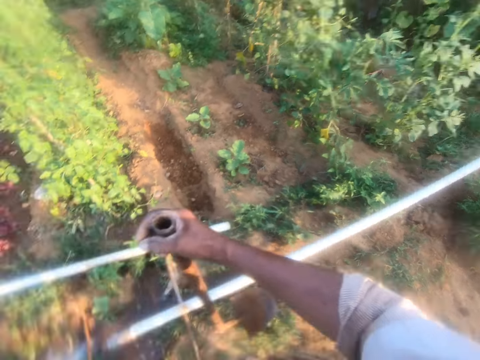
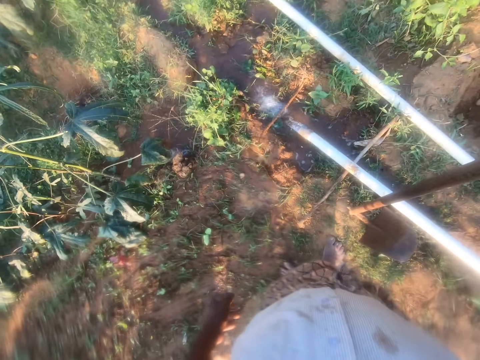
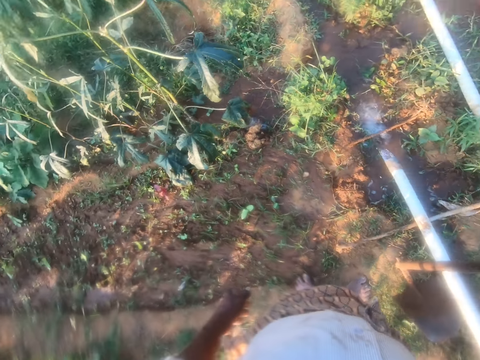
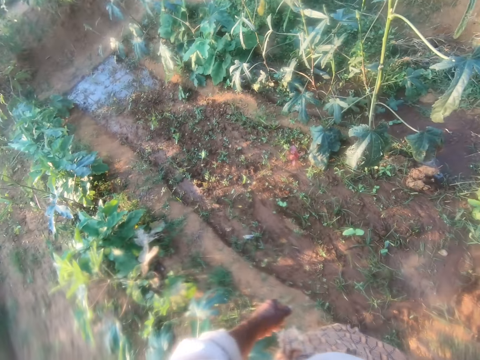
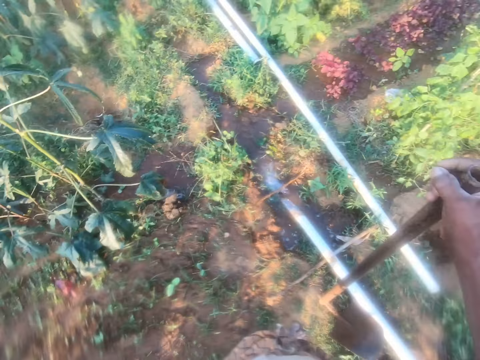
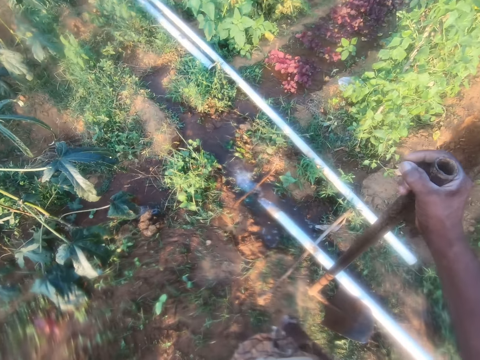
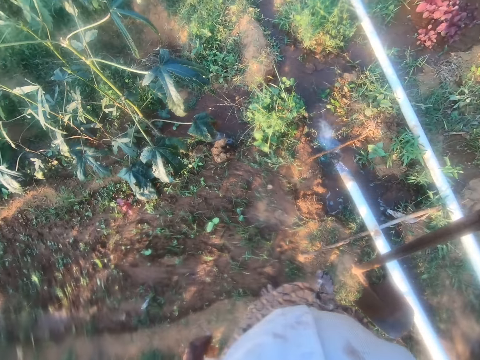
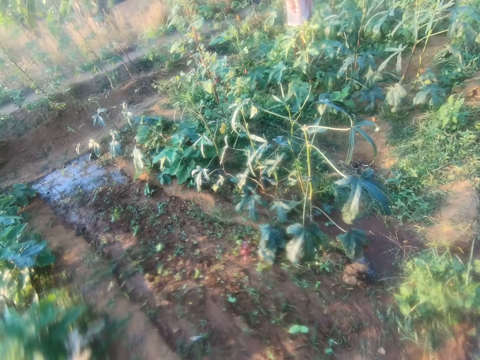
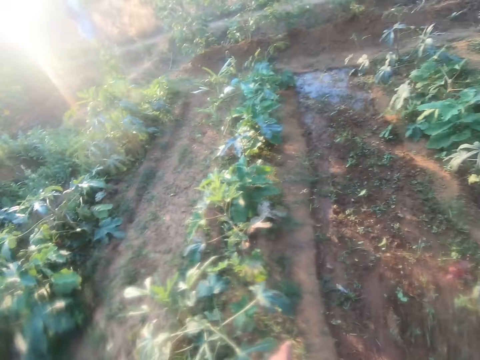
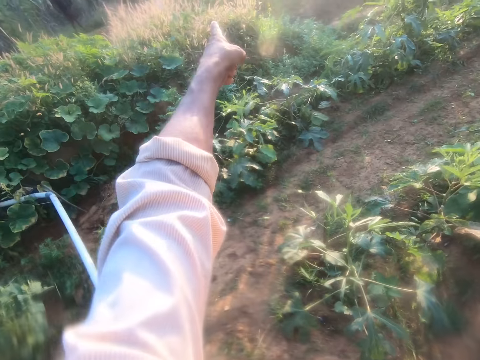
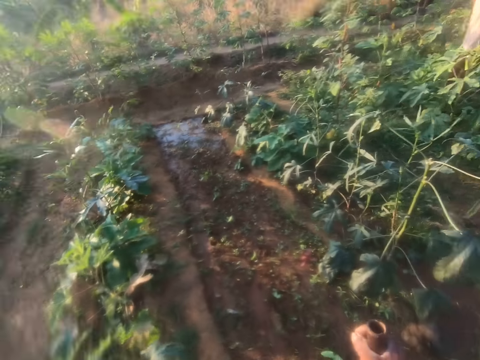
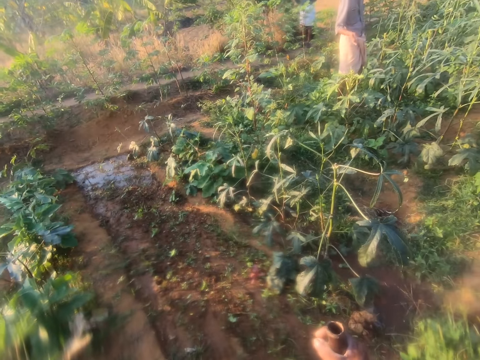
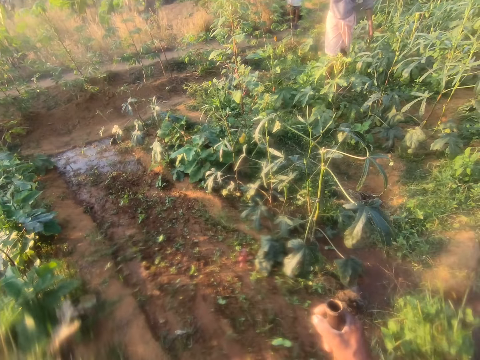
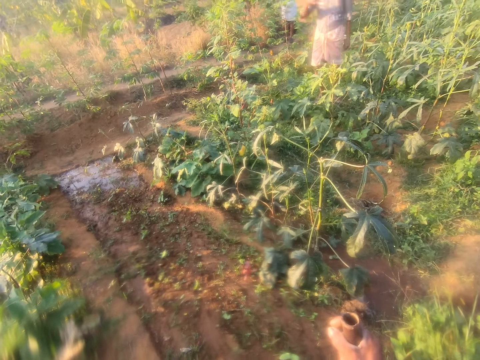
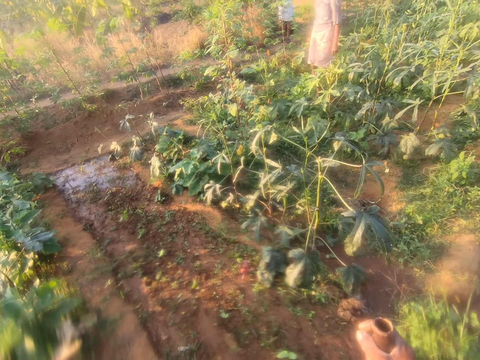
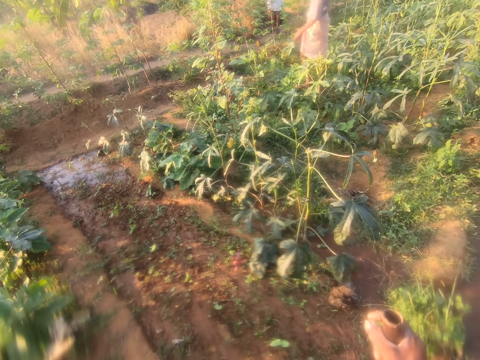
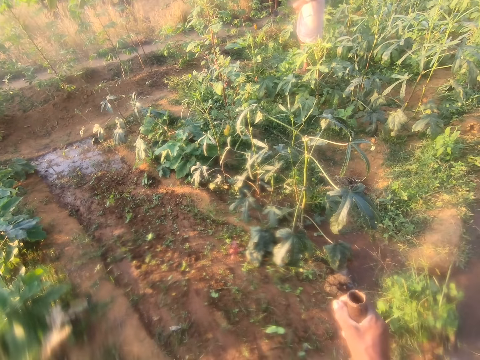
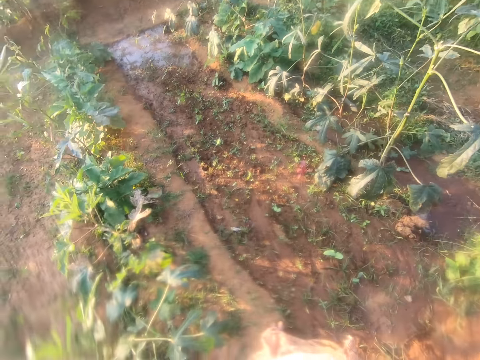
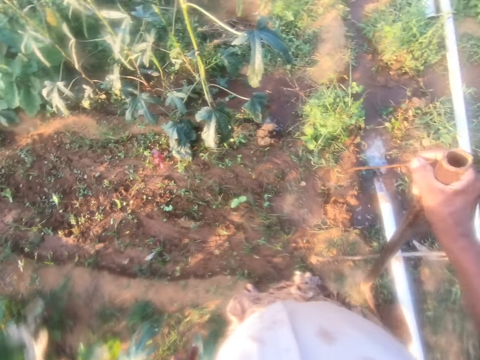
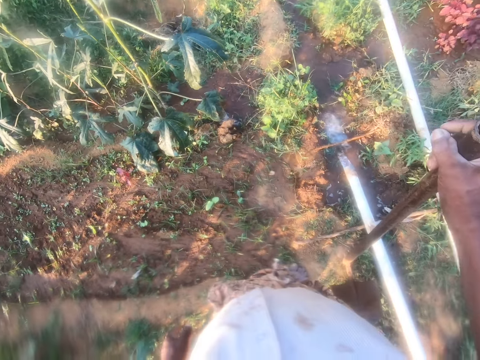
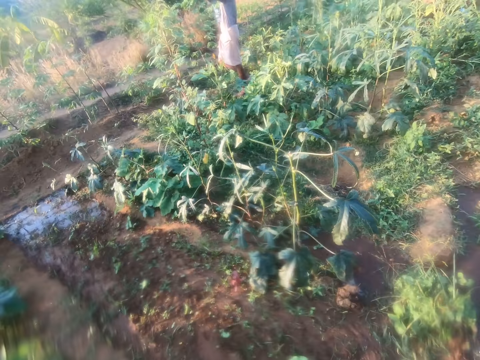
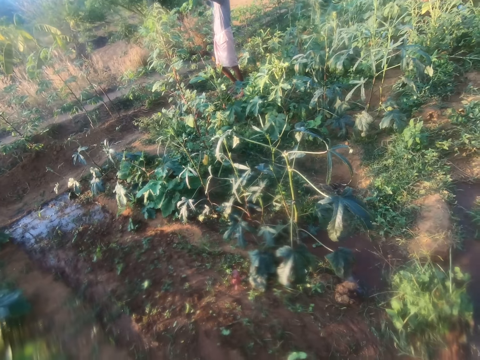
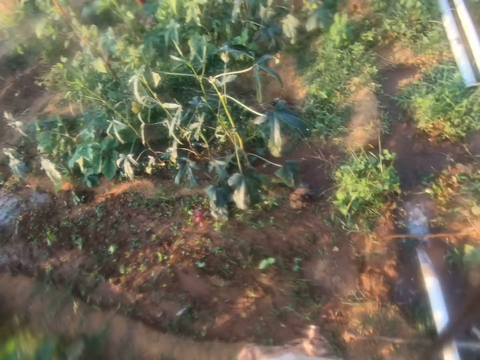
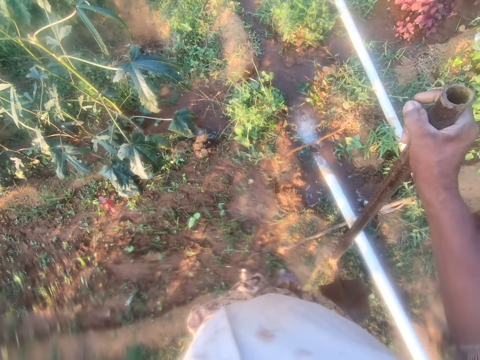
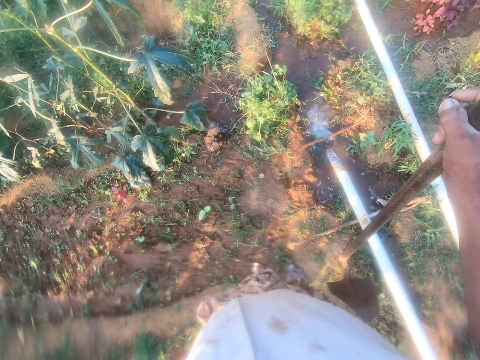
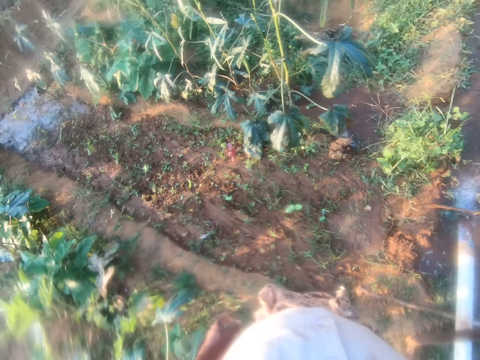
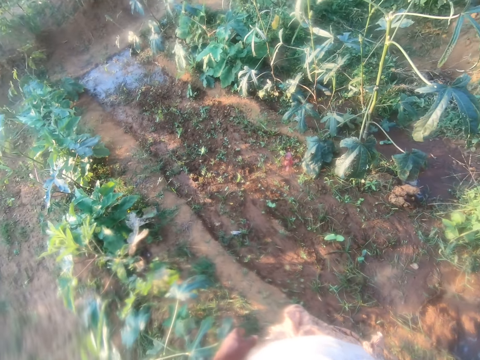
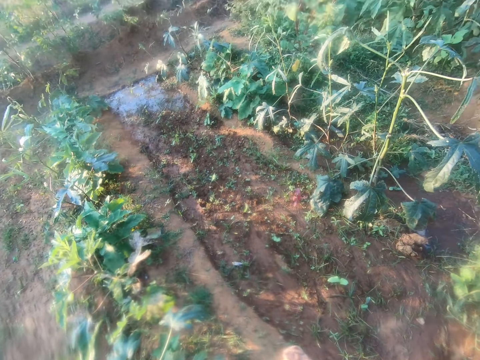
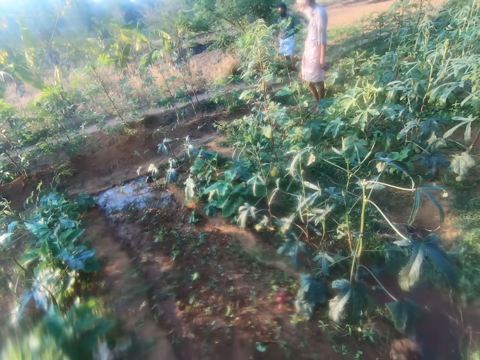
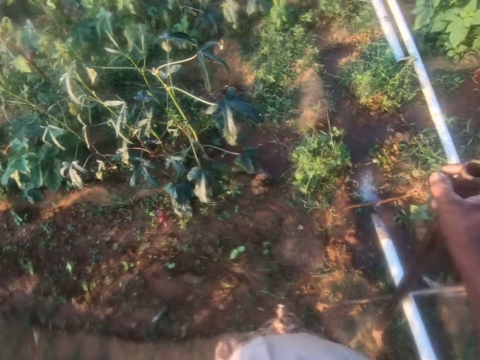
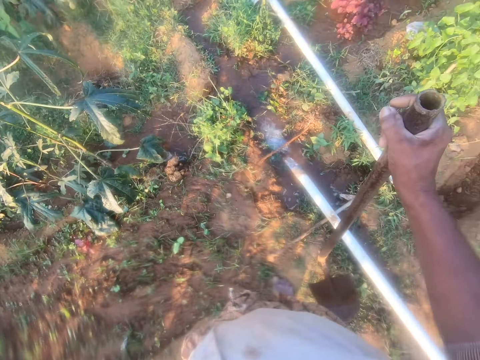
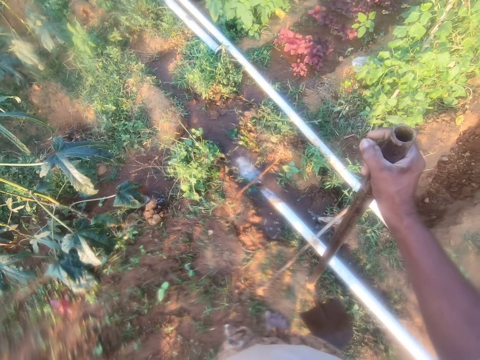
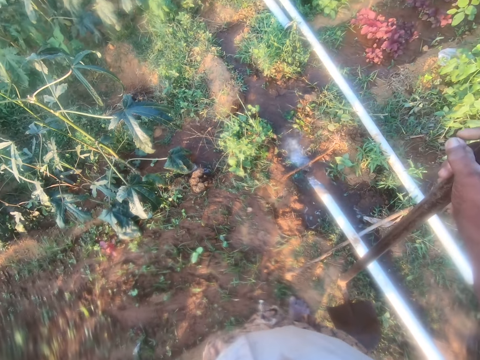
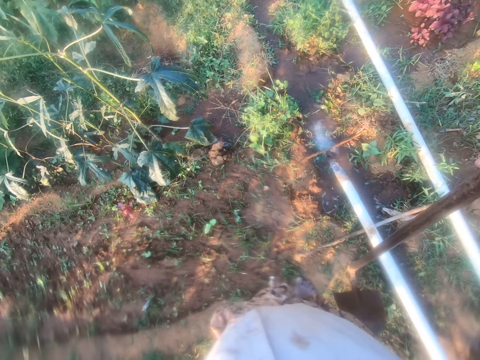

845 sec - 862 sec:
The camera wearer looks down at a water pipe. They look around. They talk with a man. They point at something. They look around. The man turns around, points at something and walks around. The camera wearer looks down at the water pipe. They look at the man. They talk with the man. They look down at the water pipe. They look around. They look at the man. They look down at the water pipe.

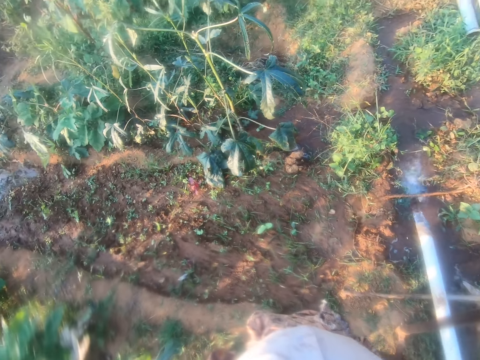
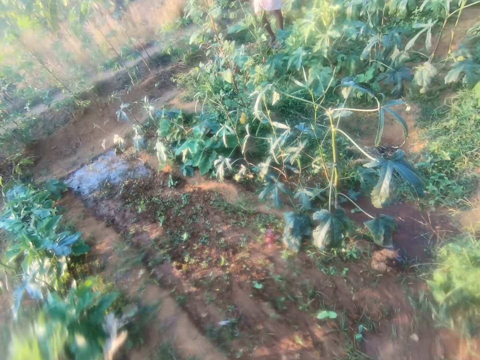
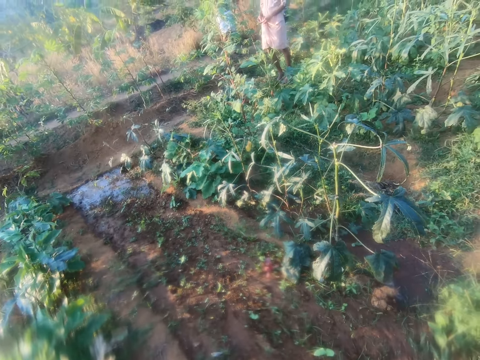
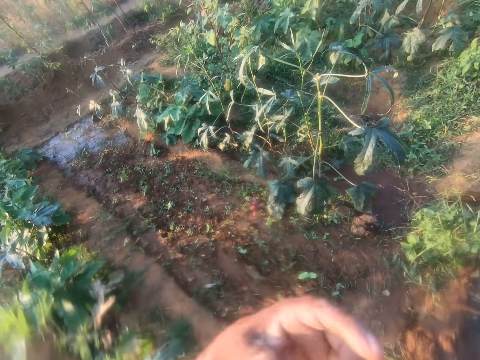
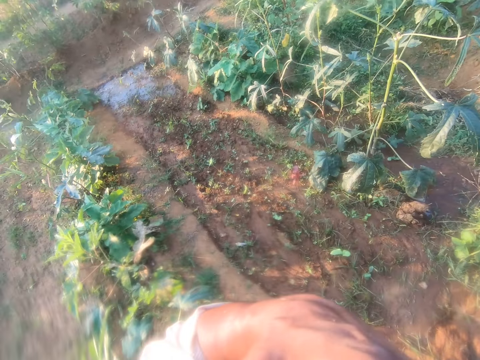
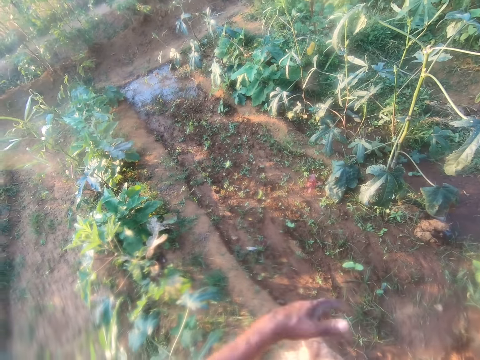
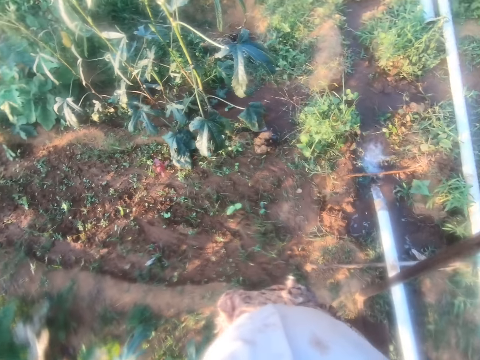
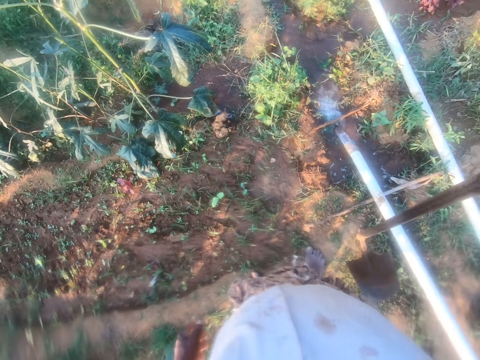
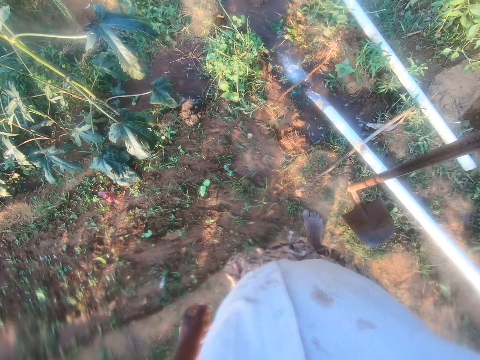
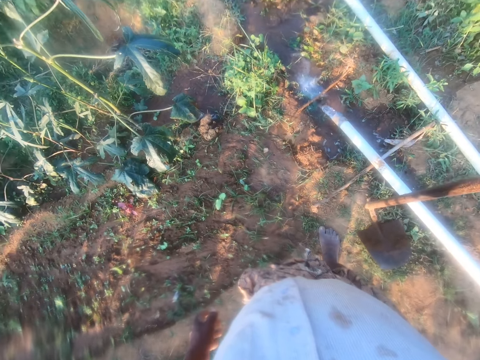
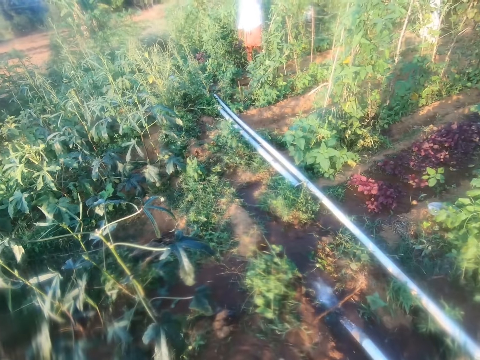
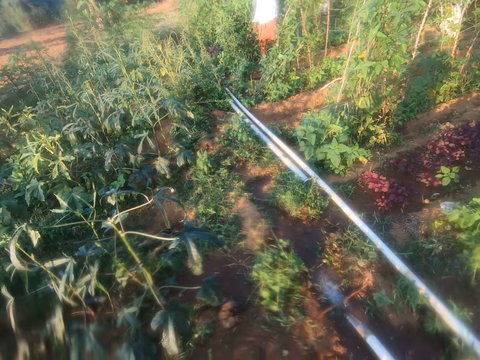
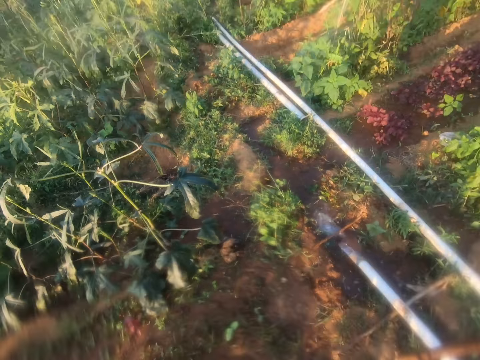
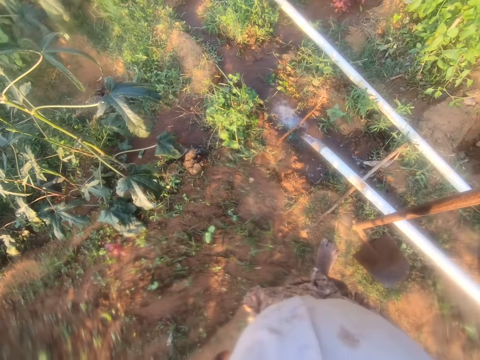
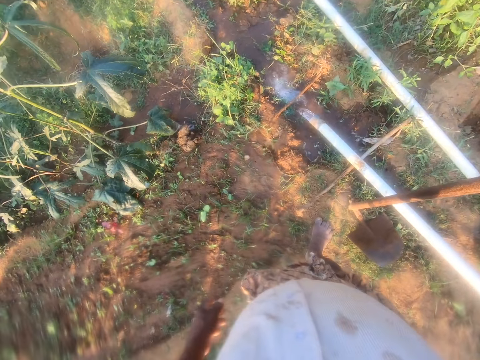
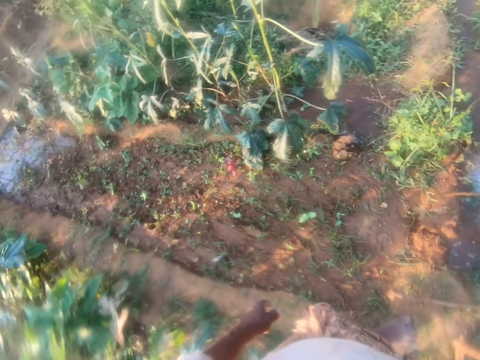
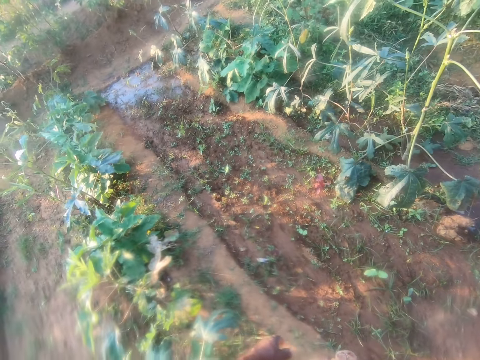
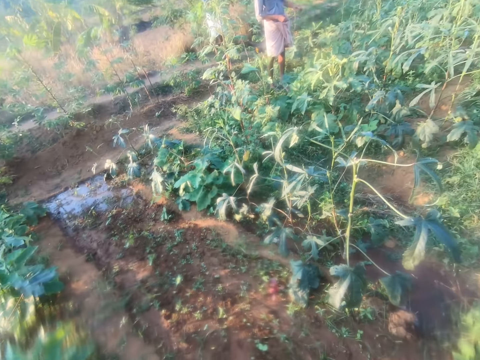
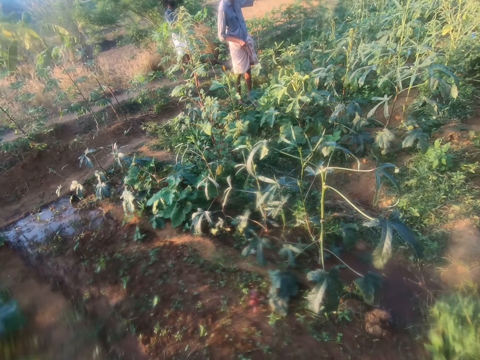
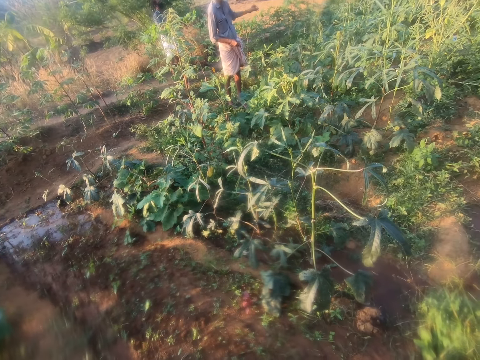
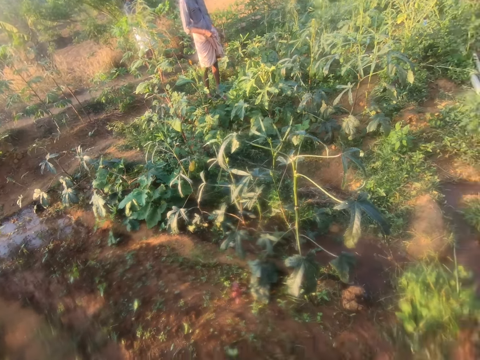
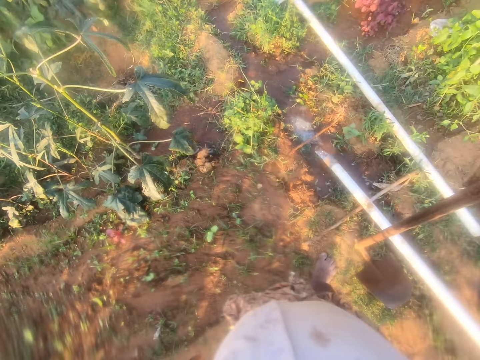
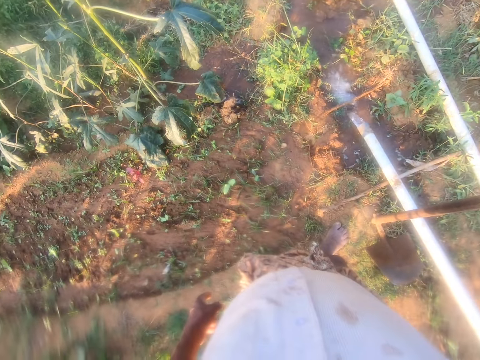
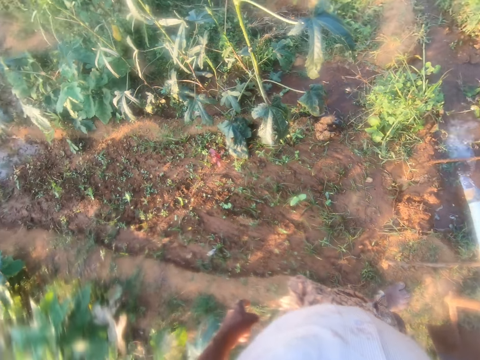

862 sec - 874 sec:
The camera wearer looks around. A man talks. The camera wearer does something. They talk with the man. They look down at a water pipe. They look around. The man points at something. The camera wearer looks at the man. They look down at the water pipe.
